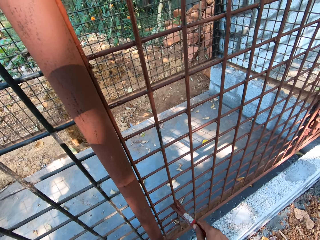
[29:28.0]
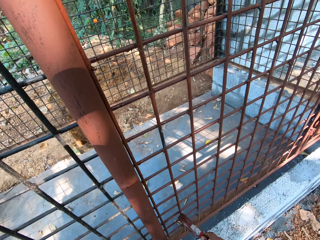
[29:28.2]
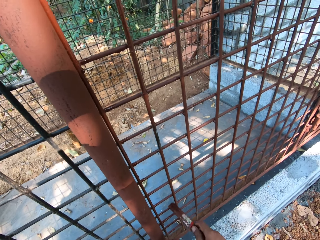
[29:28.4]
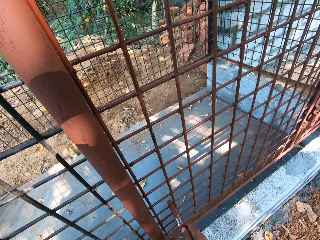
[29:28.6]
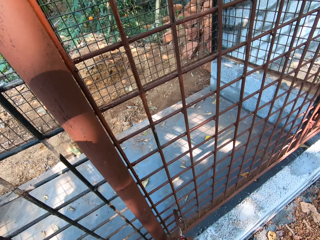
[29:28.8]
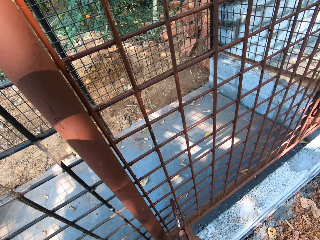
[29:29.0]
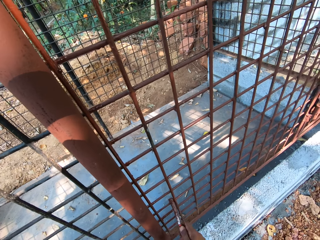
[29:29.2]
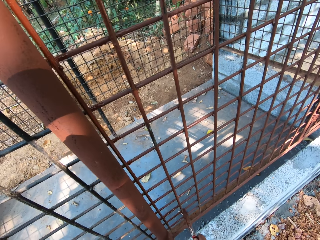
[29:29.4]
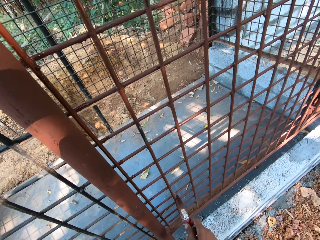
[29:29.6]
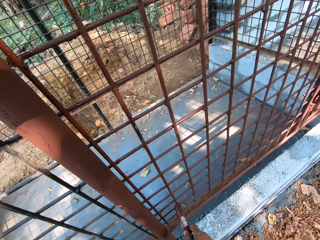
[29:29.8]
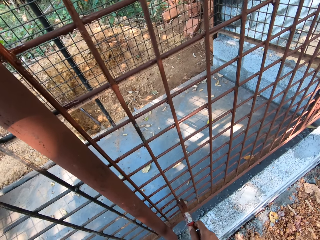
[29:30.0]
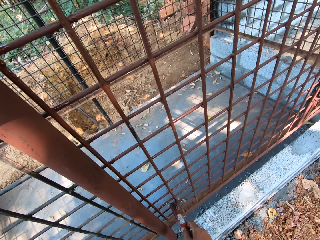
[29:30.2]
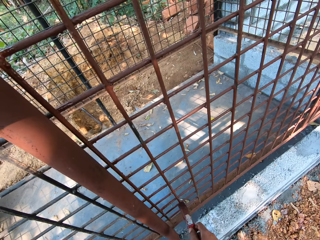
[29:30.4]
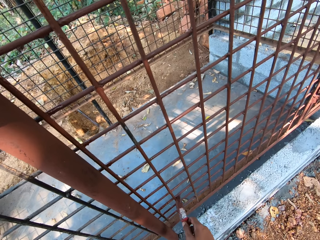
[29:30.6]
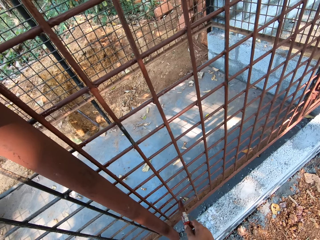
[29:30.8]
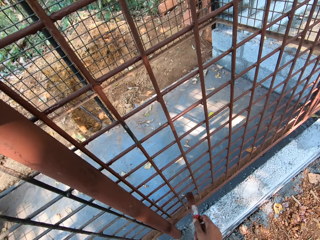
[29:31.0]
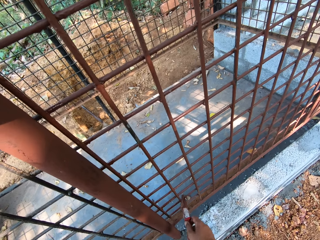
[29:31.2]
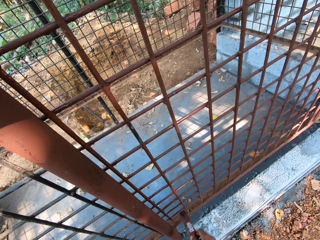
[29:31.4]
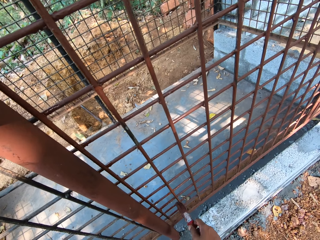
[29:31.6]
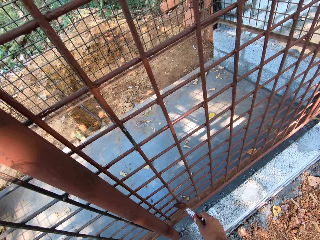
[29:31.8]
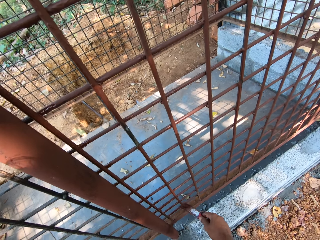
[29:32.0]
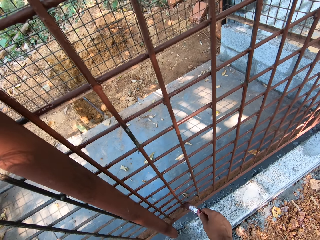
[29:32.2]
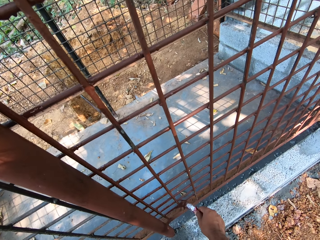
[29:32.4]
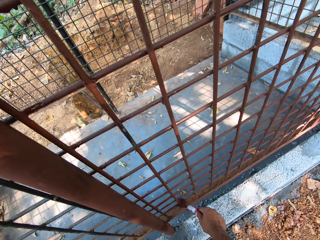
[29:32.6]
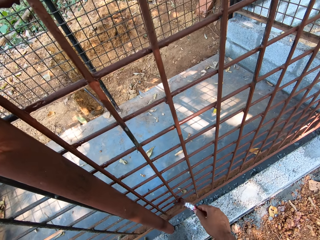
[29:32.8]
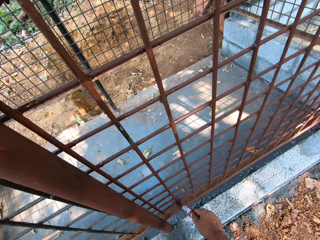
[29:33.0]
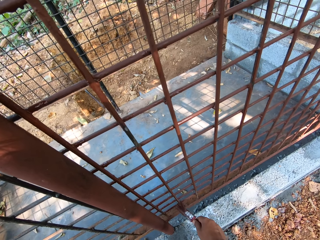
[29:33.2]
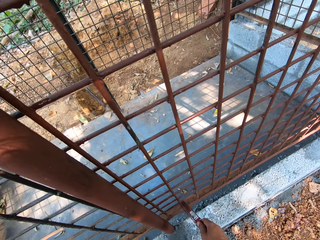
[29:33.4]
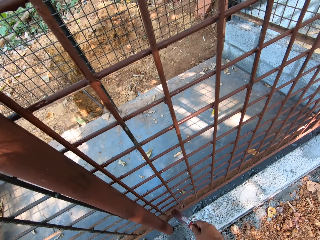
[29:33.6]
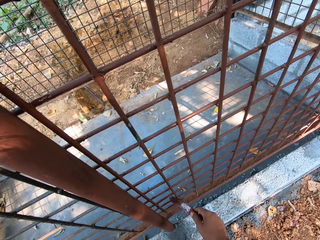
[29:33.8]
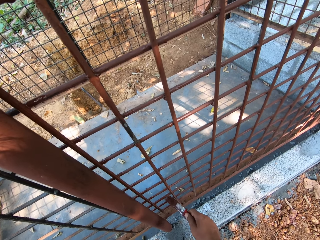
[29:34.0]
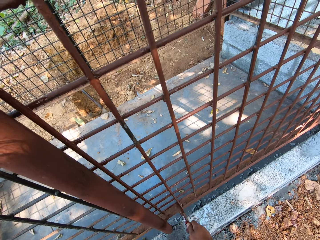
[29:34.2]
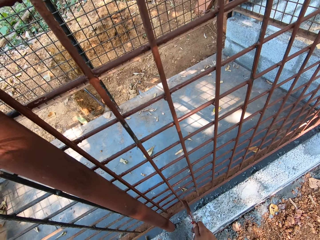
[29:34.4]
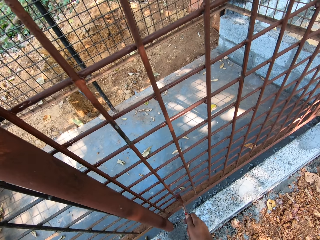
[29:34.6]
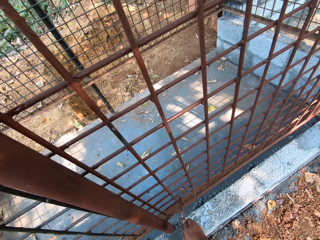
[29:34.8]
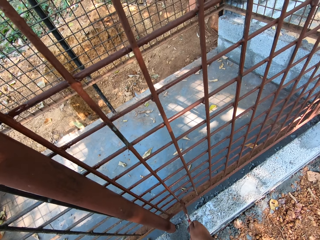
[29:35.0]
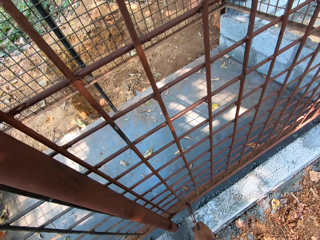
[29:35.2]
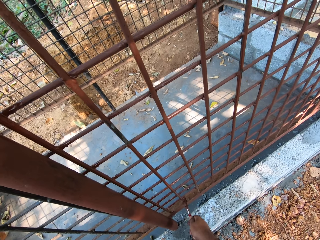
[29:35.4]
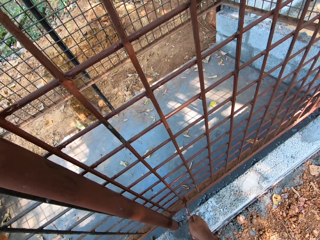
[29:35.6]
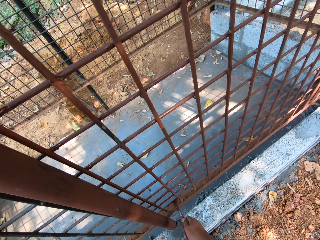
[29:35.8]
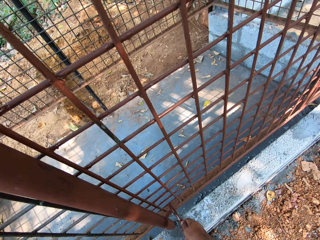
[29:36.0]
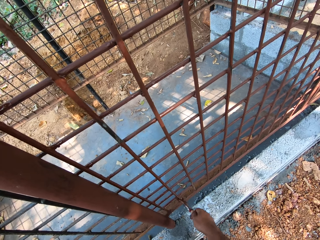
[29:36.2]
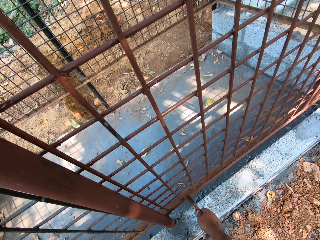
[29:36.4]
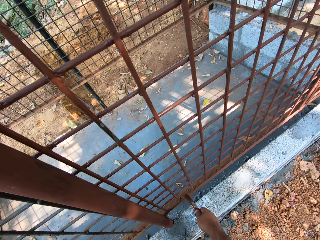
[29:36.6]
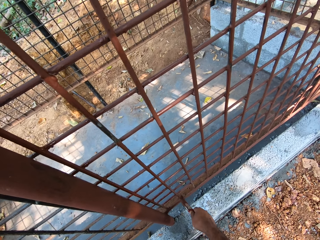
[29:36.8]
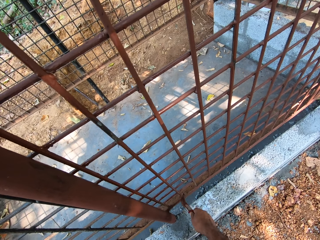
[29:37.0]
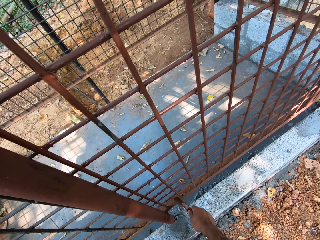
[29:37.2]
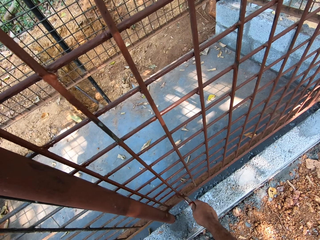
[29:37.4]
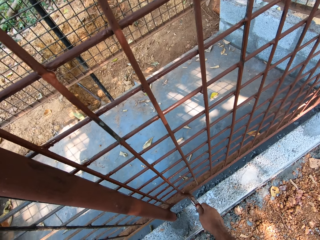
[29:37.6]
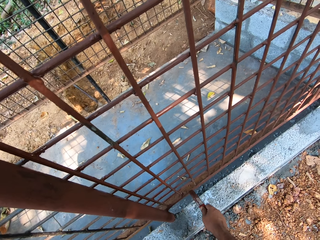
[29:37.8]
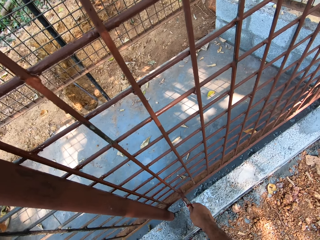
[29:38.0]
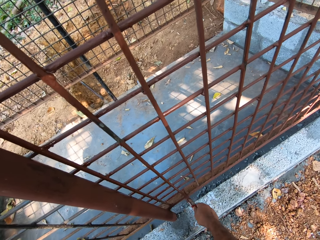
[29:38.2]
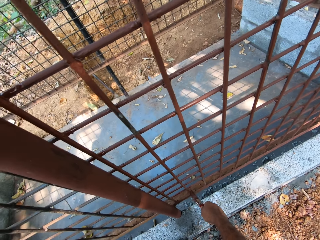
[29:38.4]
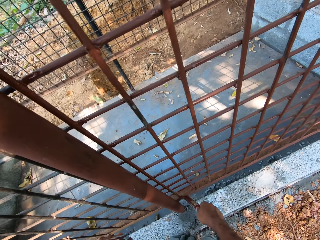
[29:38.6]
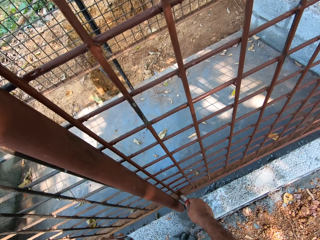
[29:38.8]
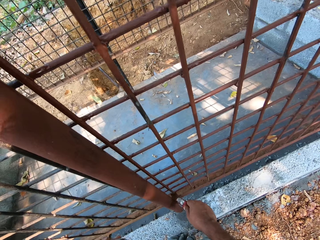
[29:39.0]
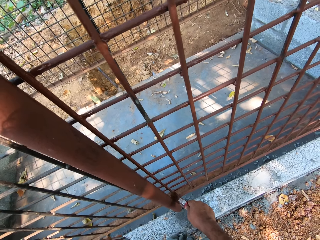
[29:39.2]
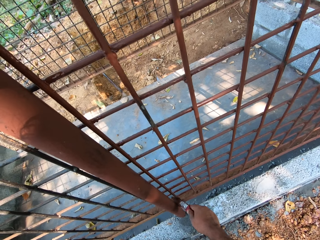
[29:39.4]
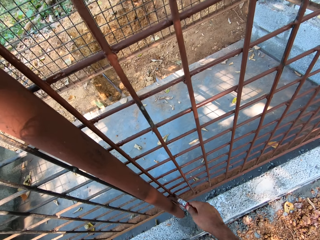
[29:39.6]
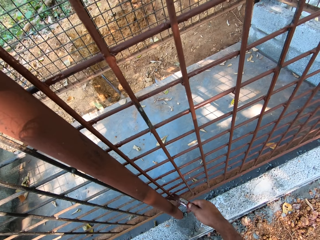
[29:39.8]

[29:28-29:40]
The camera wearer interacts with a man.

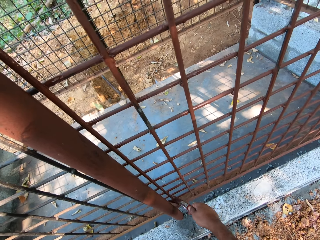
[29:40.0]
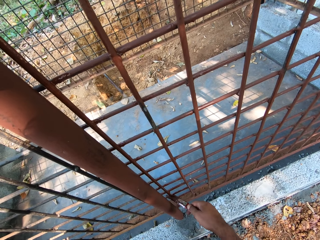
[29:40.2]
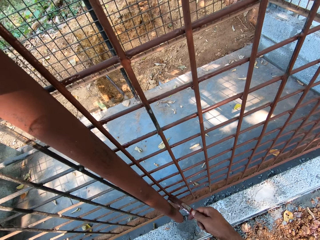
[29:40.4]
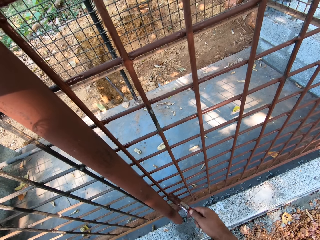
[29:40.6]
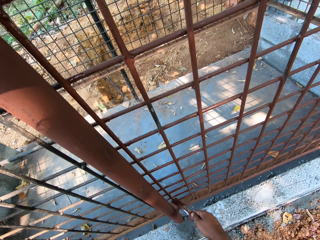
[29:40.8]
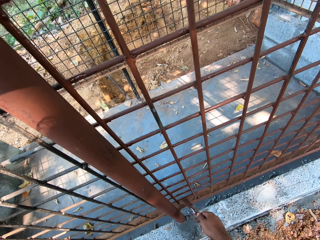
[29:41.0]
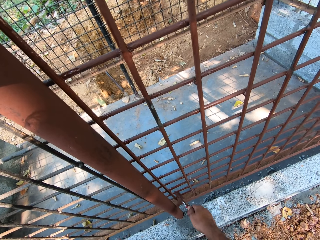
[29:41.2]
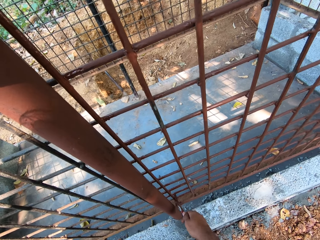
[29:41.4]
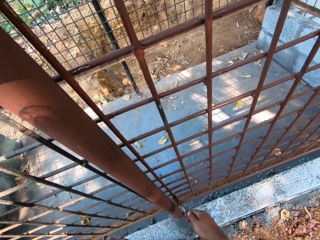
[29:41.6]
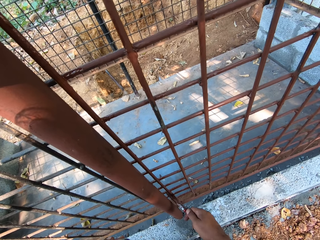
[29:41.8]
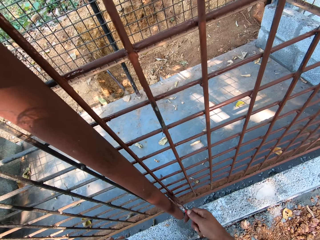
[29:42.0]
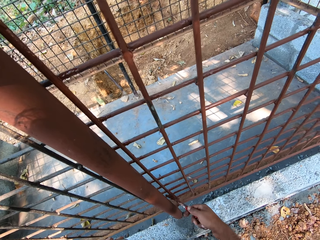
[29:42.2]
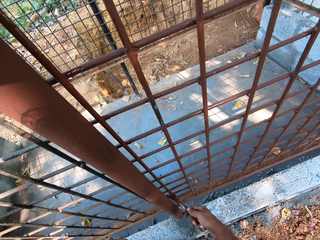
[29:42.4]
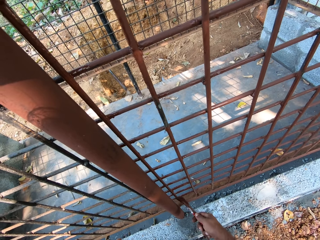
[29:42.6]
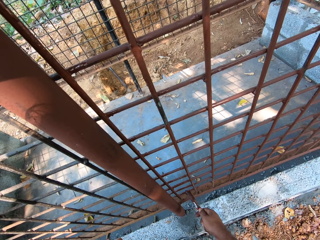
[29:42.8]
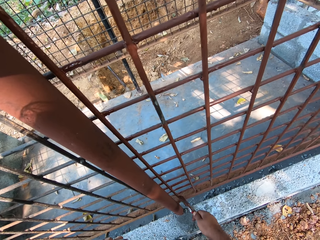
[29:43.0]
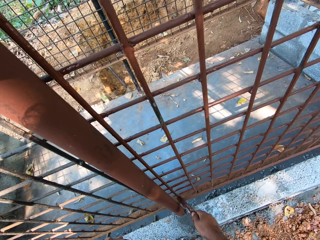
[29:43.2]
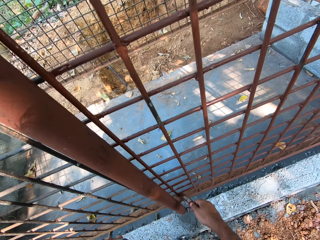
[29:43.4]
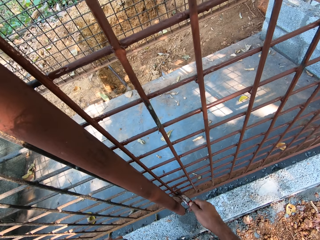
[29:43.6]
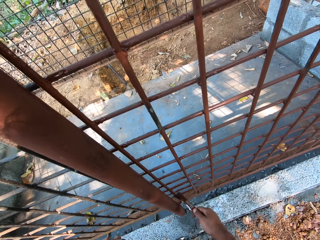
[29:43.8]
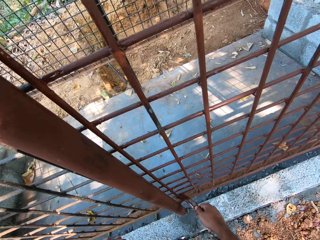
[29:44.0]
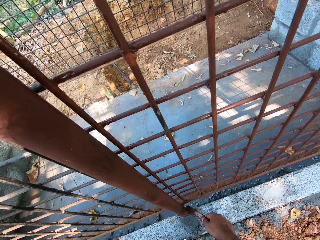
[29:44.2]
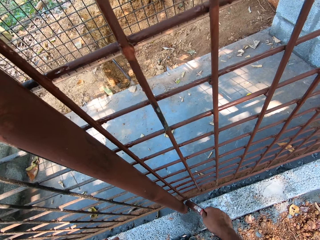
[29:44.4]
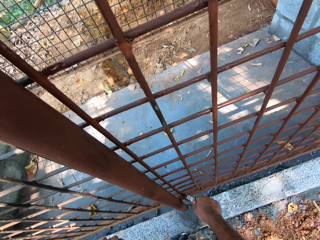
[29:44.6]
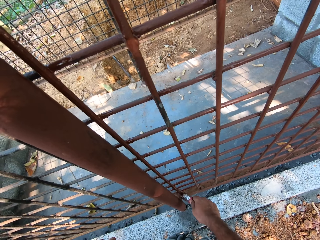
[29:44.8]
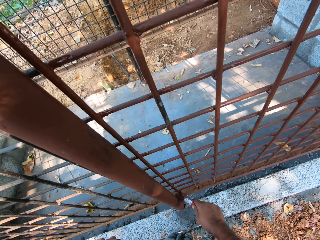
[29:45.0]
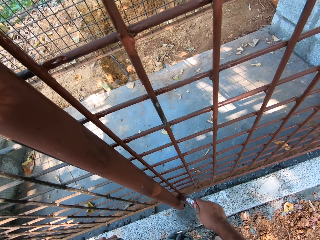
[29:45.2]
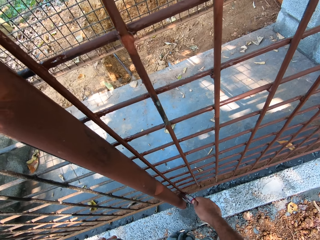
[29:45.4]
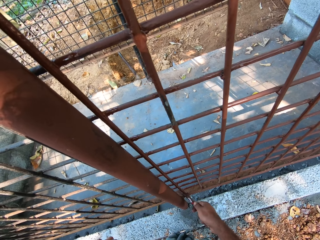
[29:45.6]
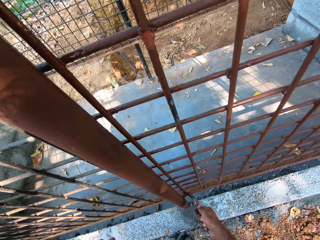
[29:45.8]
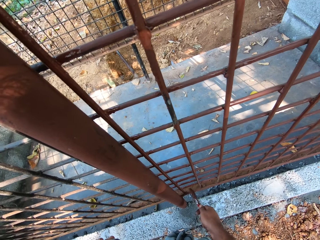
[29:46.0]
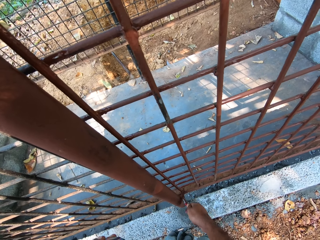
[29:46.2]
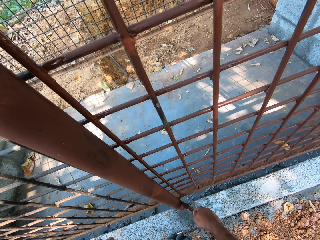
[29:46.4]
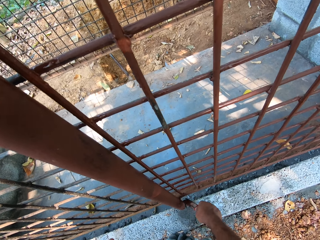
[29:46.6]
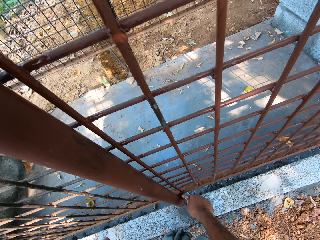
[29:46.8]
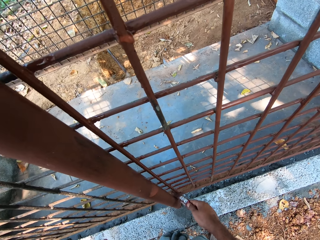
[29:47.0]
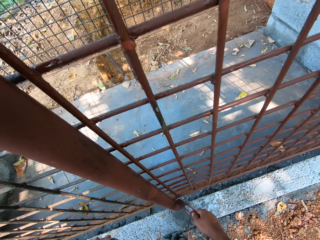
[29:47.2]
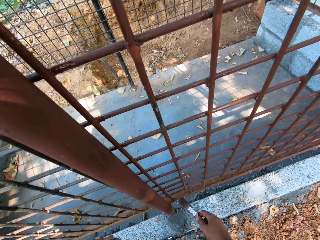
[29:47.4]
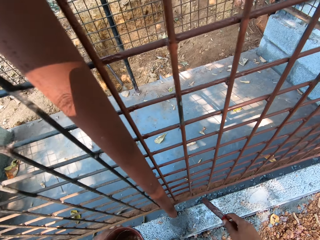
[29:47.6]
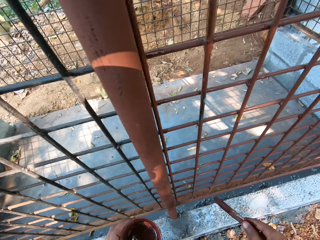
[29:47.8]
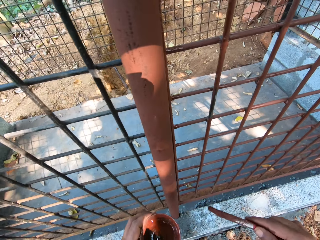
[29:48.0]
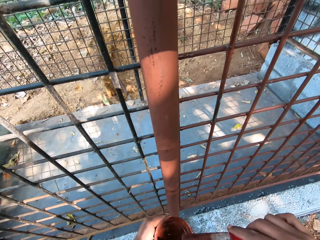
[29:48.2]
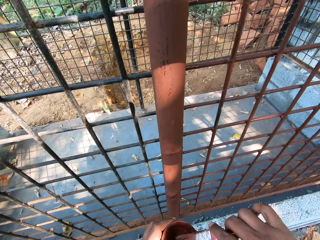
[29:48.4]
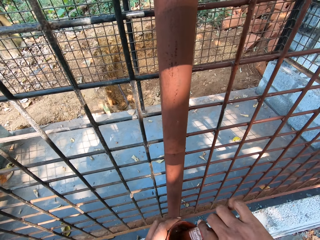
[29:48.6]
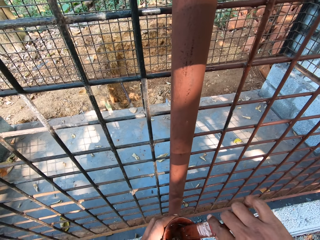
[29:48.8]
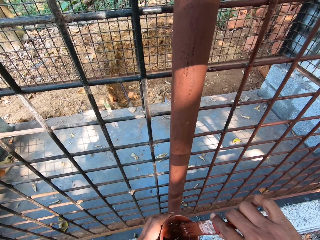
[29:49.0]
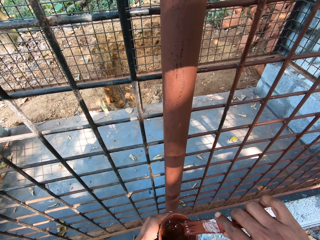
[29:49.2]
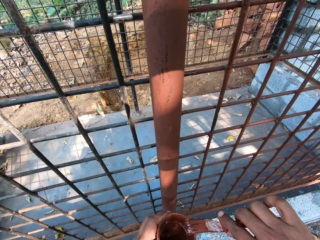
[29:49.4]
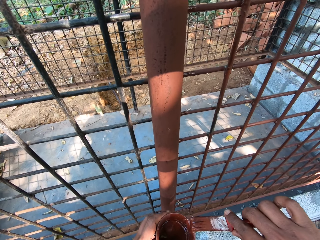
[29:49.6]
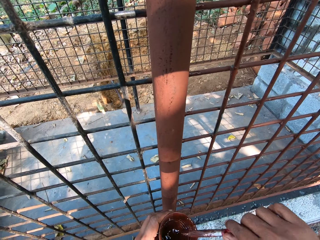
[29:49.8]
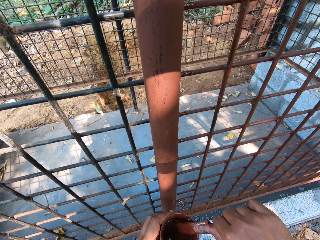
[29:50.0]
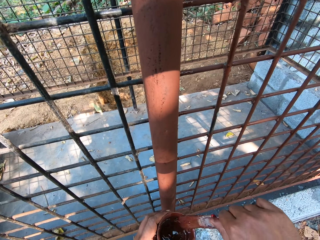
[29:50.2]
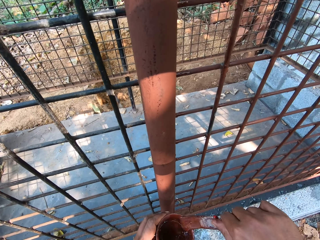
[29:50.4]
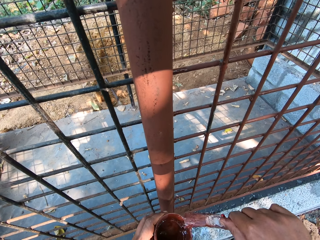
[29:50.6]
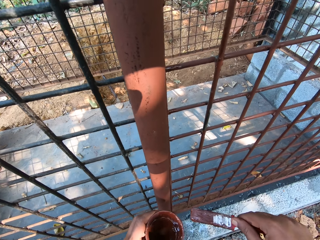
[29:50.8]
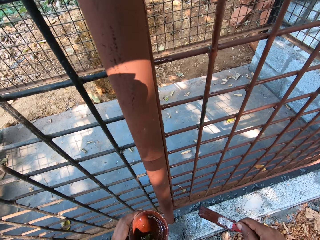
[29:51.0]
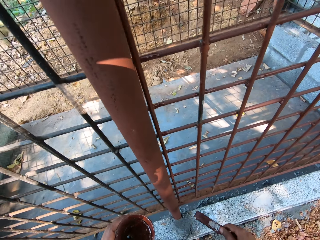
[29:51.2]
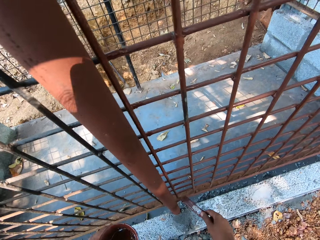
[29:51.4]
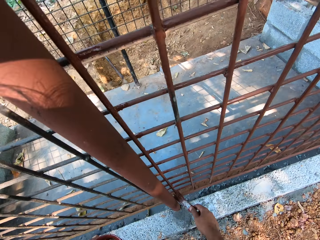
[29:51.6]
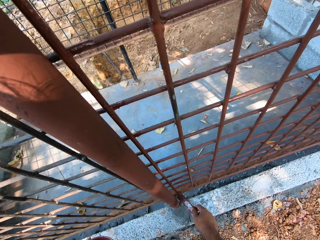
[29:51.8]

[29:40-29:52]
The camera wearer applies paint on the wired fence. He dips the paint brush in the paint can with his right hand. He wipes the paint brush on the paint can with his right hand. He paints the cage with the paint brush in his right hand.
